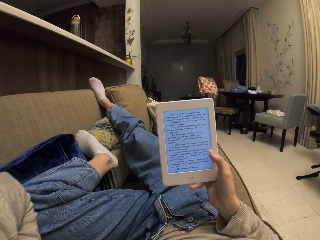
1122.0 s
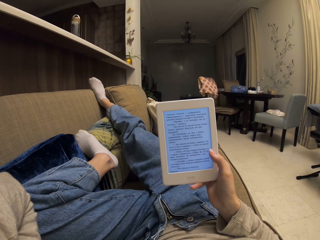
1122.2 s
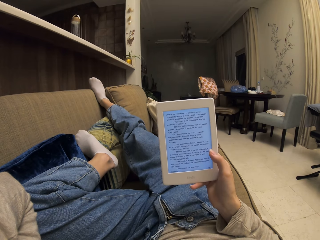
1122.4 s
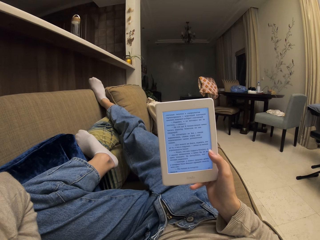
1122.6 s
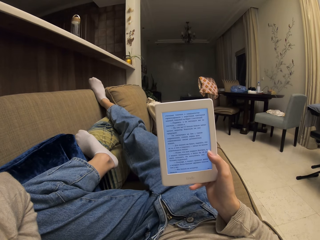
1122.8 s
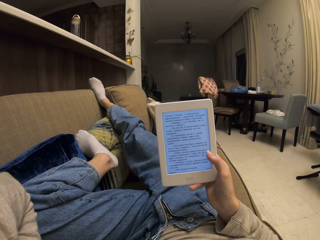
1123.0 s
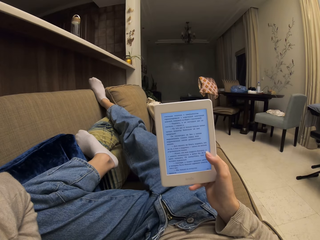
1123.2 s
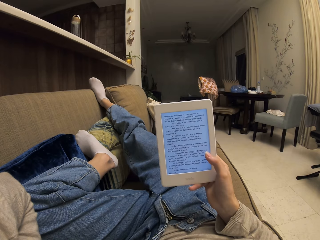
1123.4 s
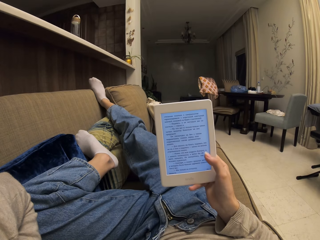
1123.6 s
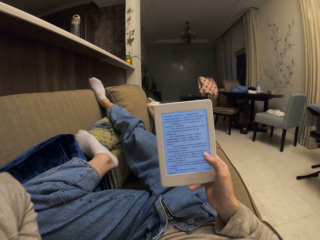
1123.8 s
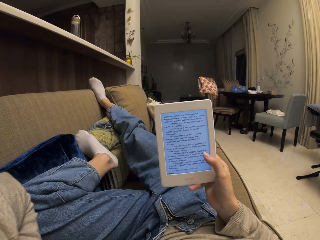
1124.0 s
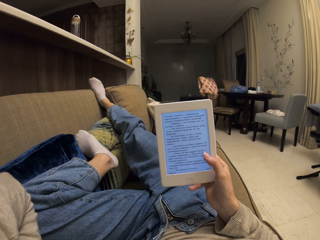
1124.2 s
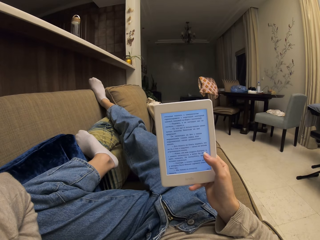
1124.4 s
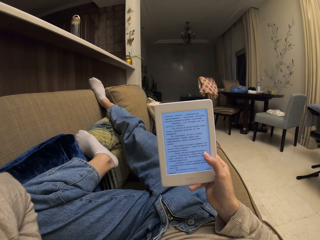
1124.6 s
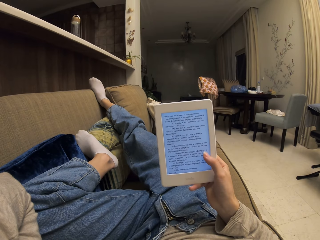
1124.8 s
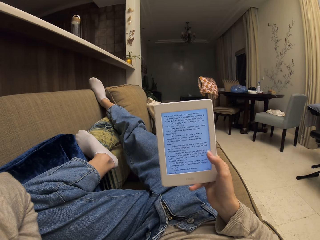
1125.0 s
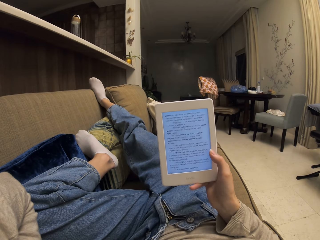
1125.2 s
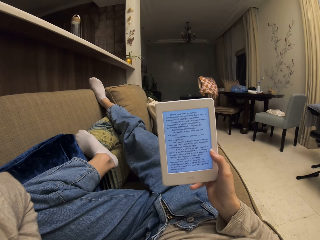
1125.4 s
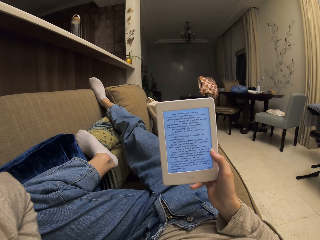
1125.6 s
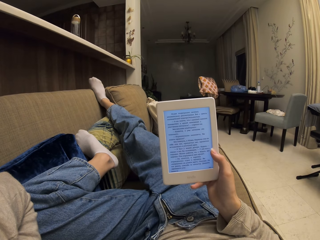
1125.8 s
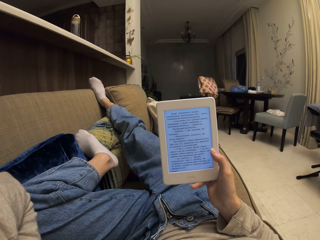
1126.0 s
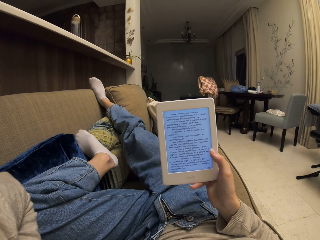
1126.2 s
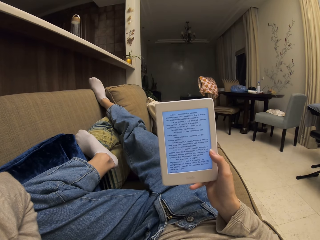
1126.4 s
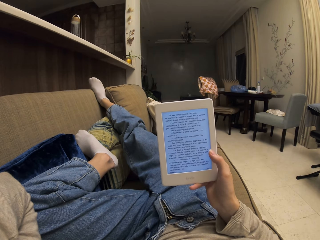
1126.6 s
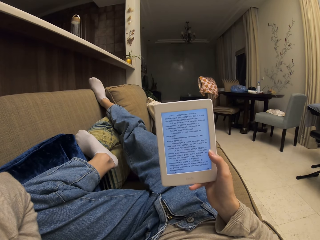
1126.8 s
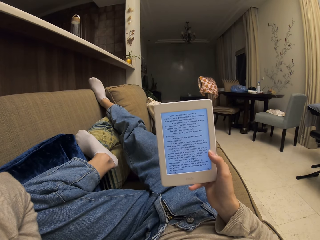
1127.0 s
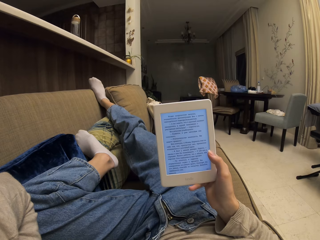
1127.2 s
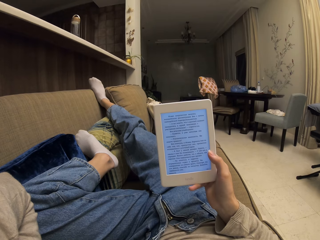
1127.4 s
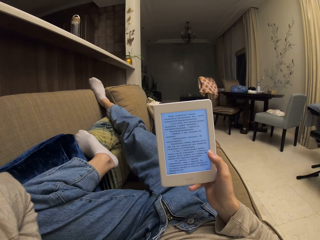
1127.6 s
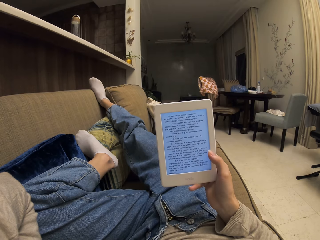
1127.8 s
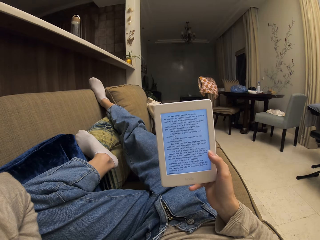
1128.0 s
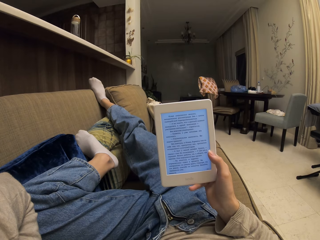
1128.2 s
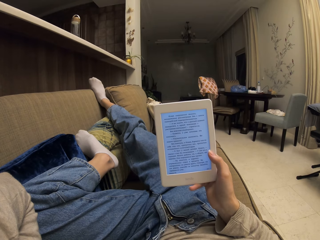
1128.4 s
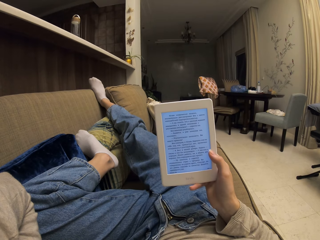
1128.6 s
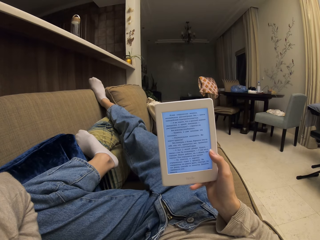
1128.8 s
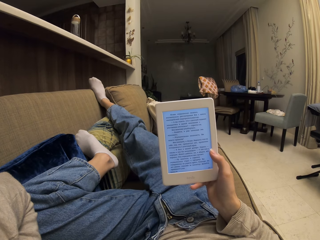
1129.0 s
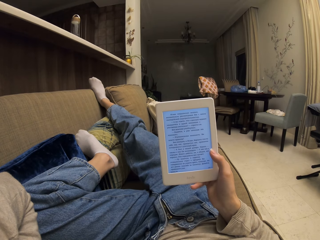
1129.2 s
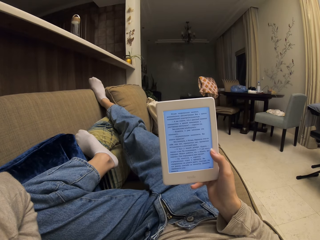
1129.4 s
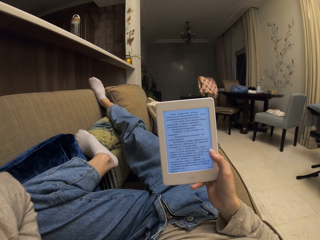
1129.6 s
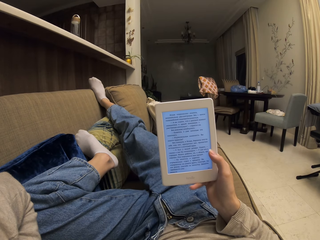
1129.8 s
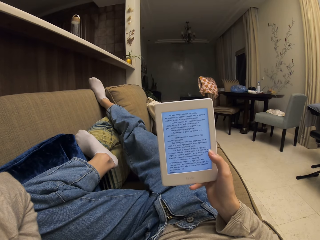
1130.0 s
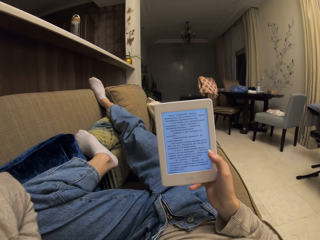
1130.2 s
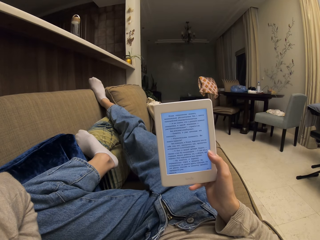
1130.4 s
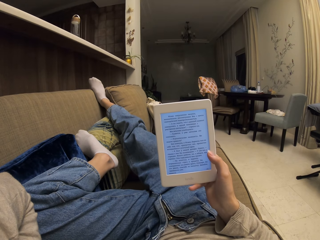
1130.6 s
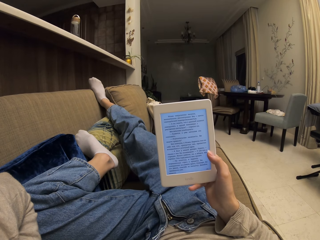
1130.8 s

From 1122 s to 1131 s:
The camera wearer taps on the screen of the phone. They read from the phone.

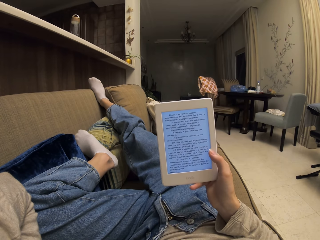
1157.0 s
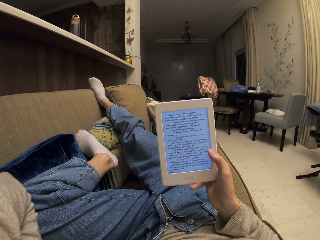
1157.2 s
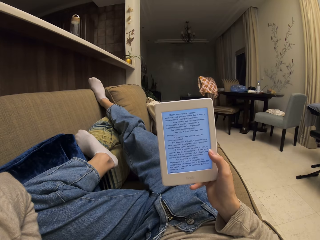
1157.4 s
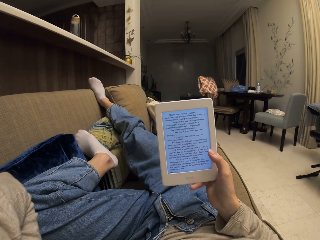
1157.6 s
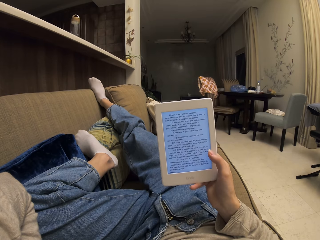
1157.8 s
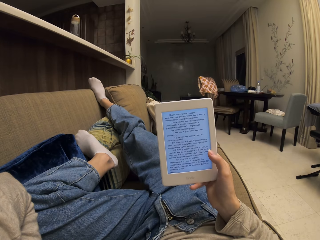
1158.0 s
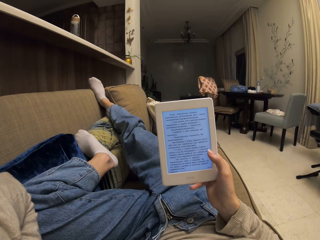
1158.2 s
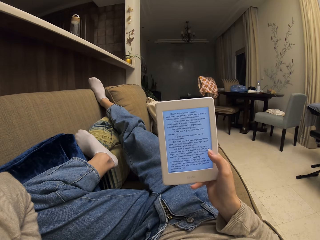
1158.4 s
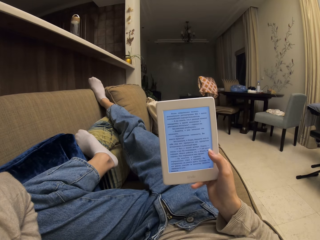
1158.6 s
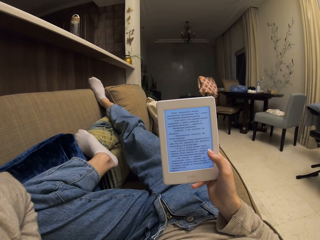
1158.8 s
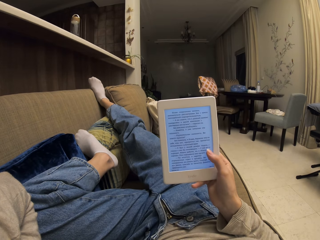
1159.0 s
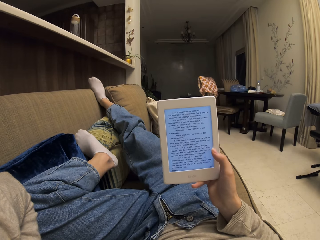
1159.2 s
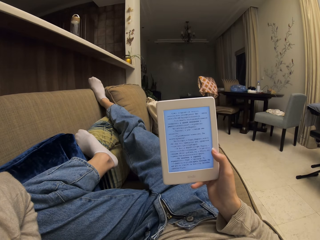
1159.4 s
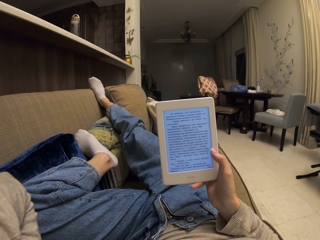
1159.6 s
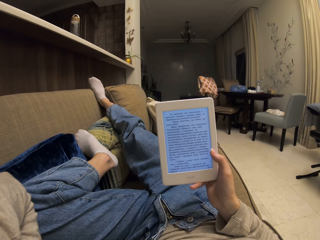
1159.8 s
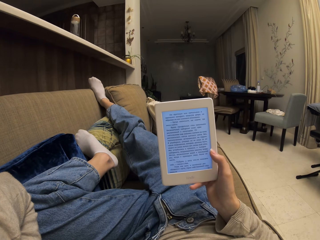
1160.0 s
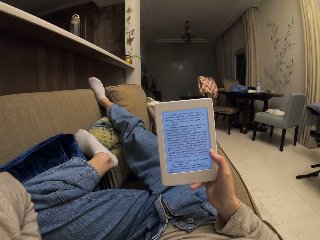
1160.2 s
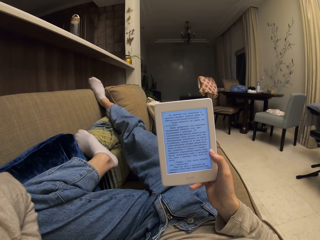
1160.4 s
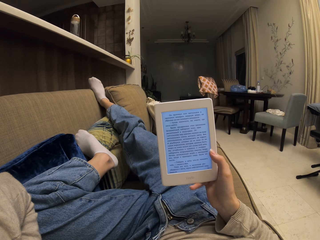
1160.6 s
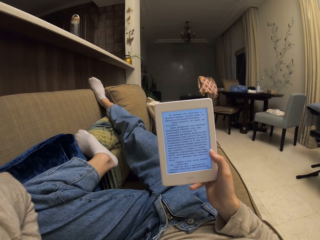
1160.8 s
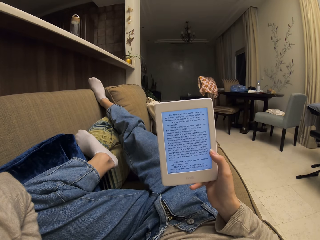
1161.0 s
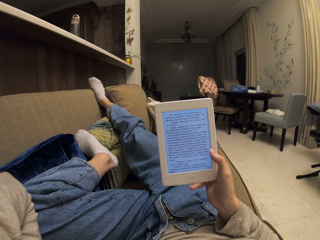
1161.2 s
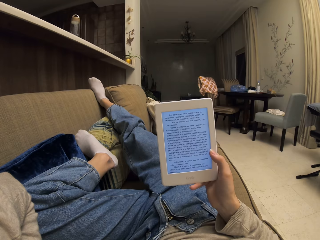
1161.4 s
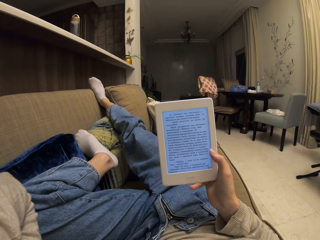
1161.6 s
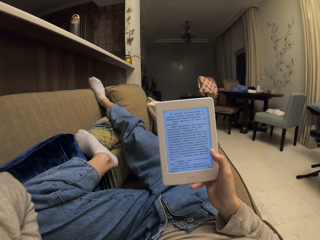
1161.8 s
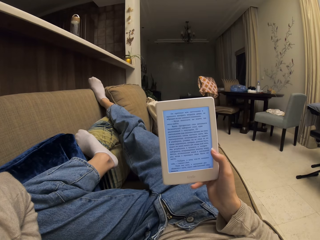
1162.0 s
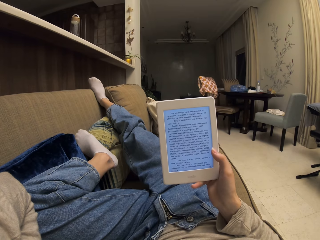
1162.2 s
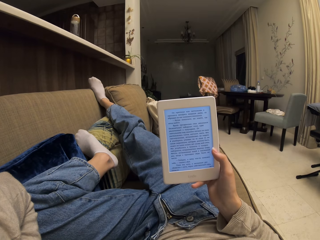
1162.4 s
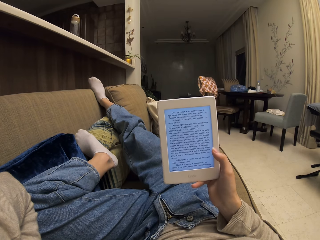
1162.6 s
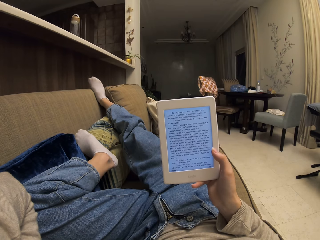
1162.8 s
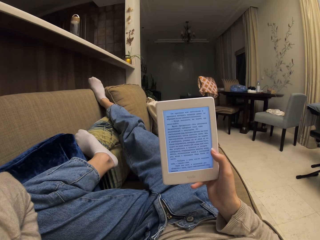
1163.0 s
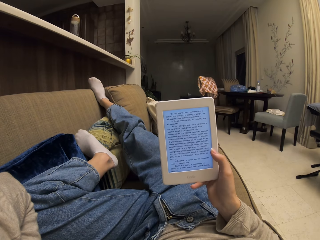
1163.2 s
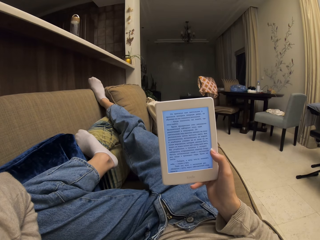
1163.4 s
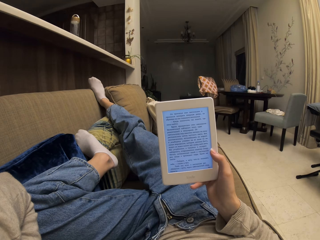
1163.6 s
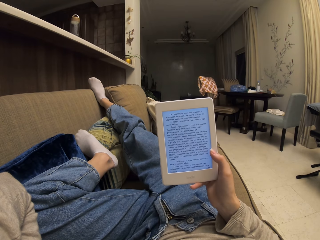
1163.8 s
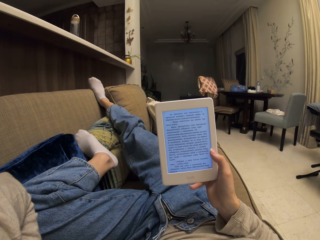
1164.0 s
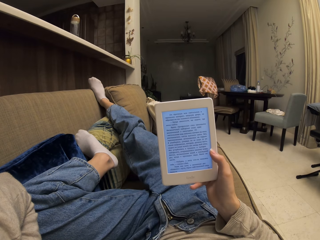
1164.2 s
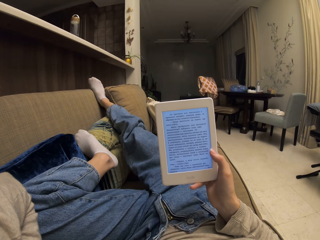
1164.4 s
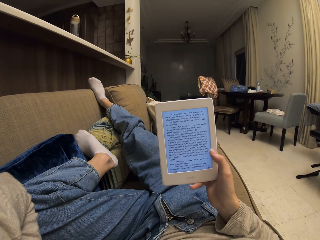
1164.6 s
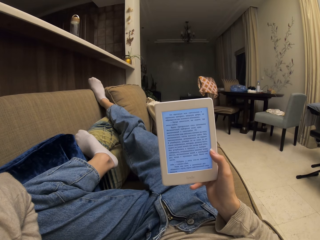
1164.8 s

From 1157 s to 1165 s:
The camera wearer taps on the screen of the phone. They read from the phone.

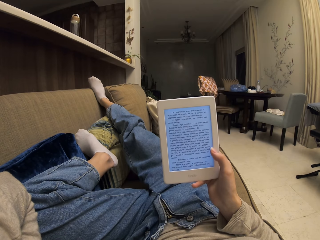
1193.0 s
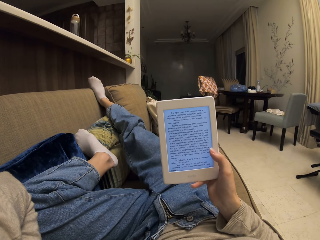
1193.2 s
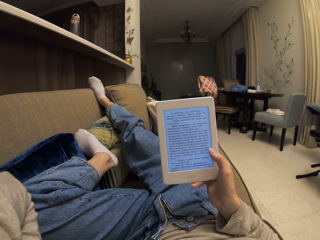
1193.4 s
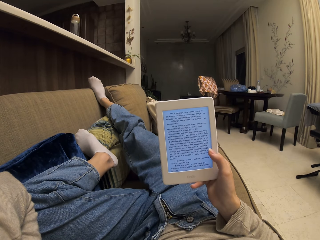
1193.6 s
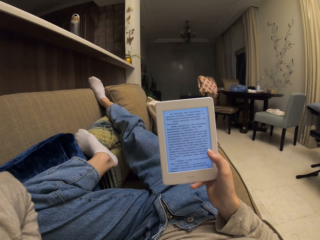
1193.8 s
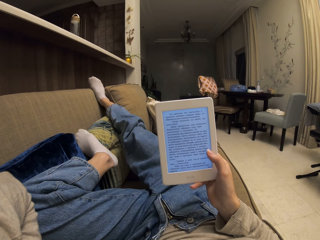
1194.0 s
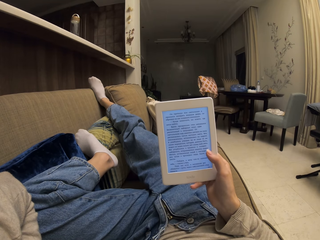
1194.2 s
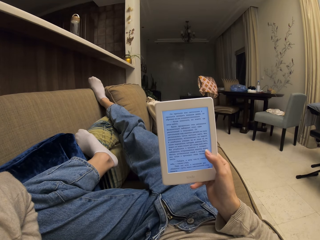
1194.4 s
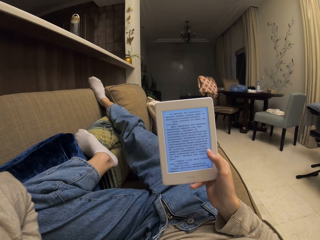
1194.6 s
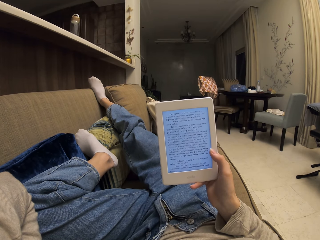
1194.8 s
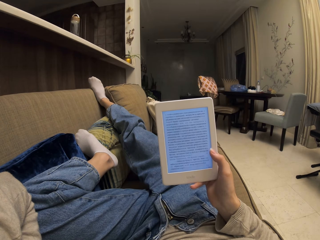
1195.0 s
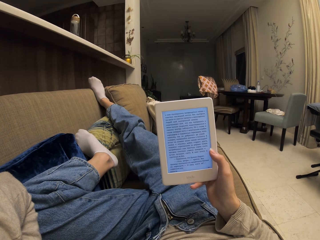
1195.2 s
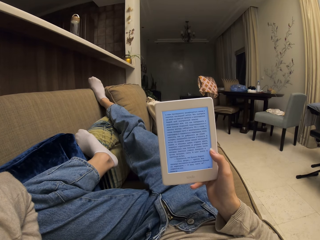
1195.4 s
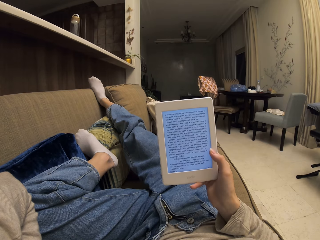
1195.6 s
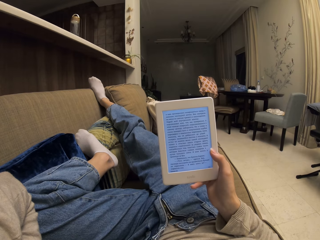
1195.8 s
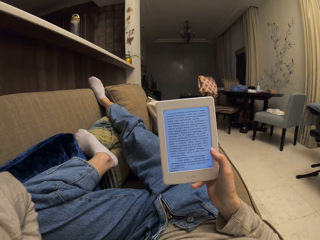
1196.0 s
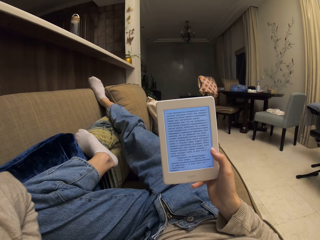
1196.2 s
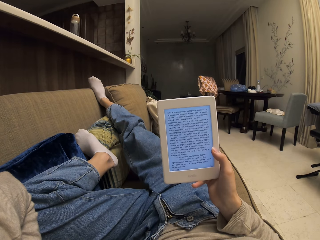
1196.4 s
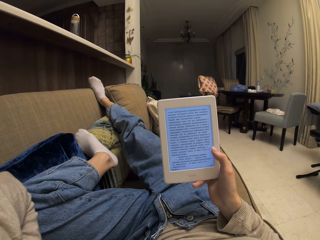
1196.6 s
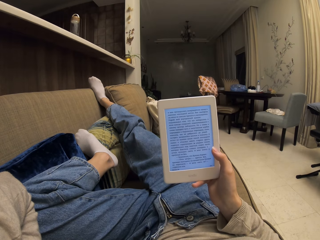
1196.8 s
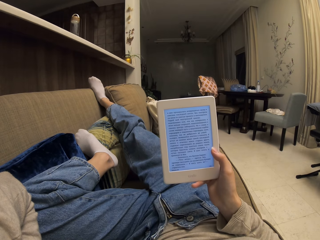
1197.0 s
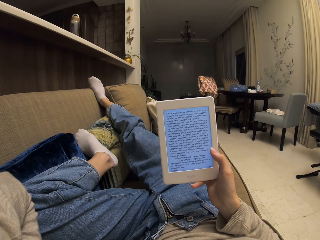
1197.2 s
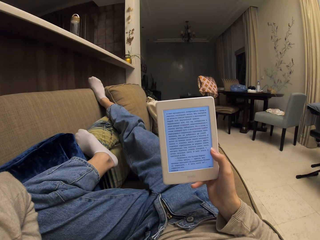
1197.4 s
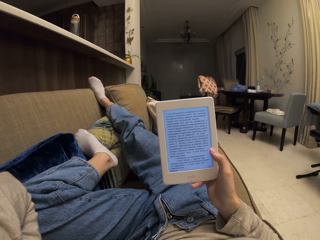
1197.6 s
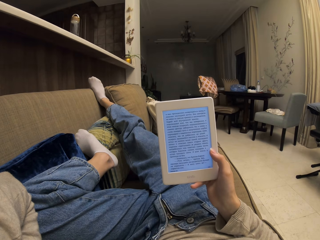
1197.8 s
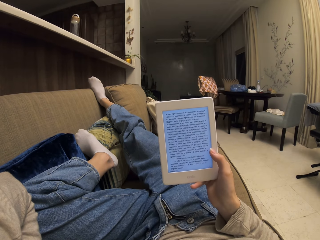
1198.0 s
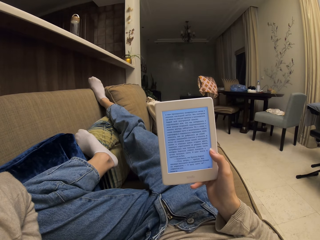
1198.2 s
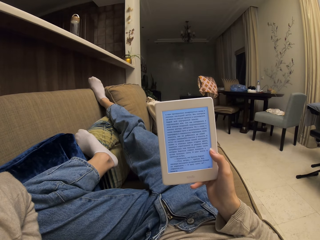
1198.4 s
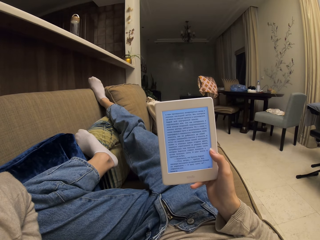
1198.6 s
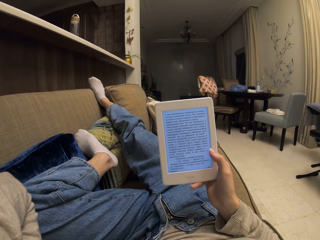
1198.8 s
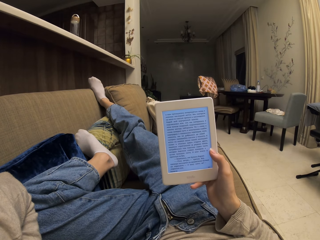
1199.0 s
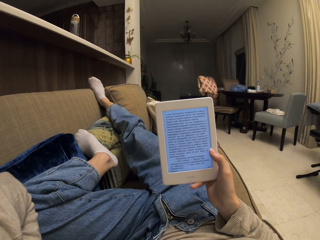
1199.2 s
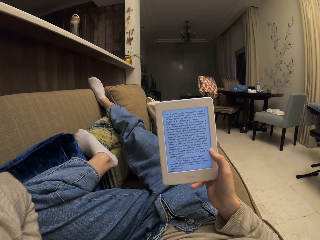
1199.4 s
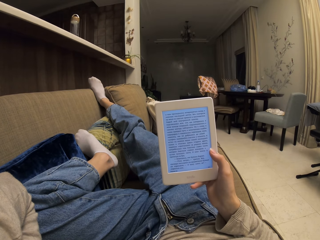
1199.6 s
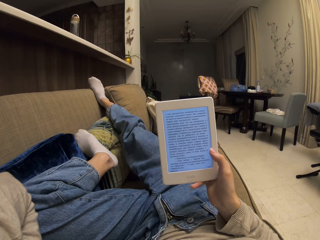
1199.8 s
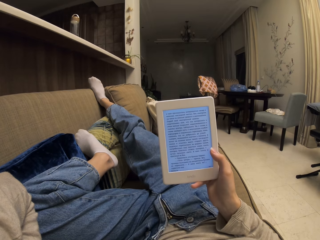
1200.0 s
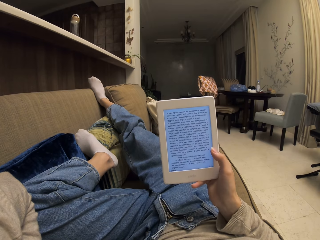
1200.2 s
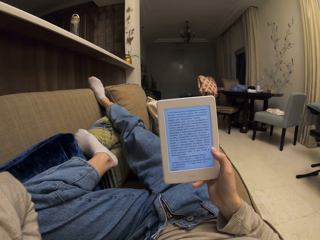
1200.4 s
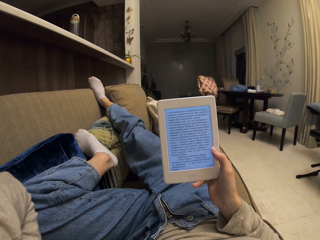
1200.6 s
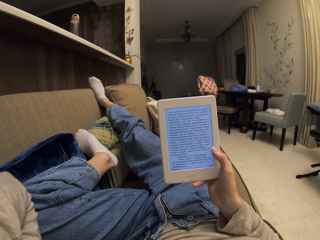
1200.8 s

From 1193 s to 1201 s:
The camera wearer taps on the screen of the phone. They read from the phone.
